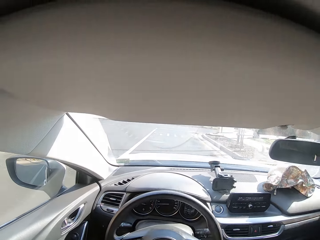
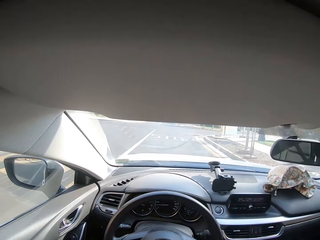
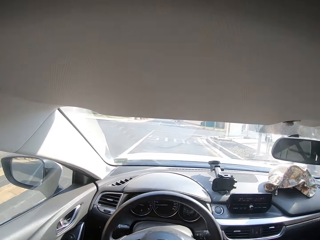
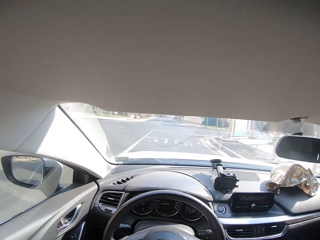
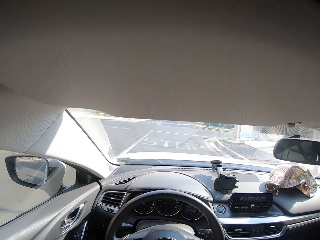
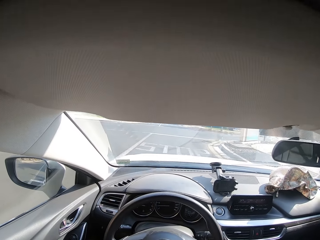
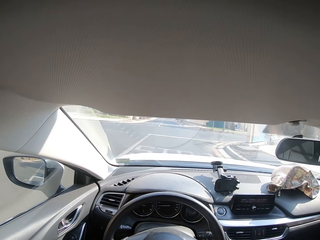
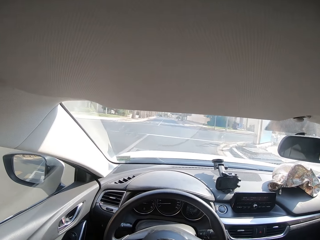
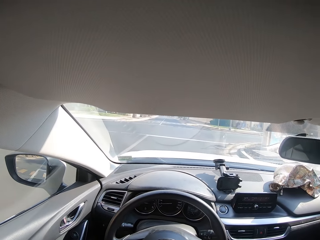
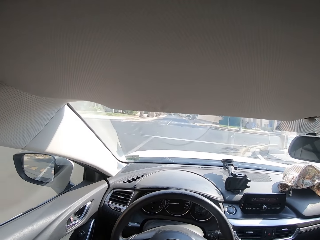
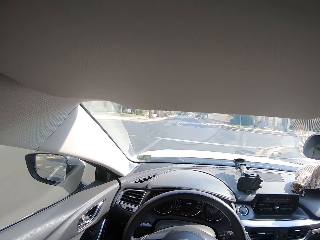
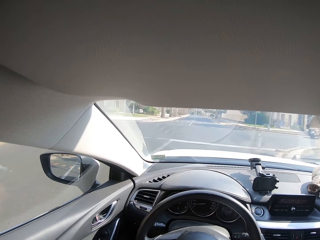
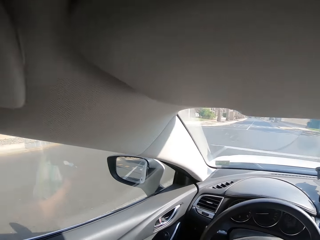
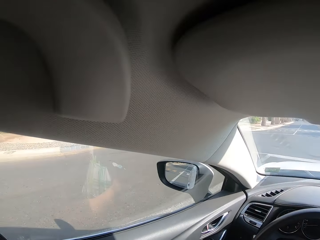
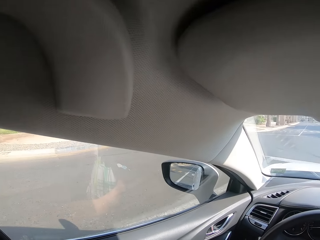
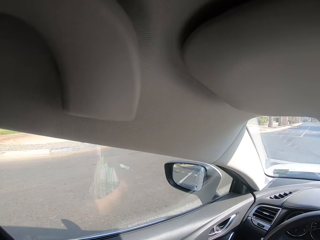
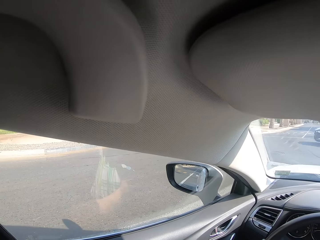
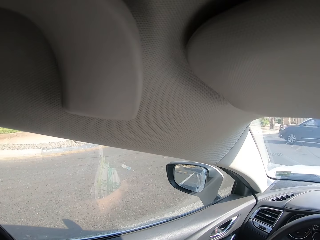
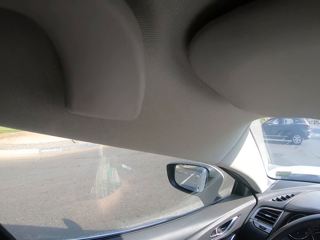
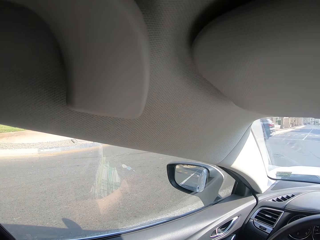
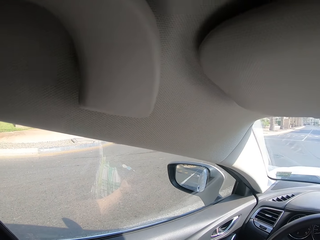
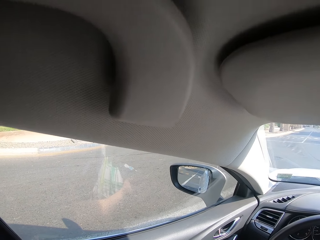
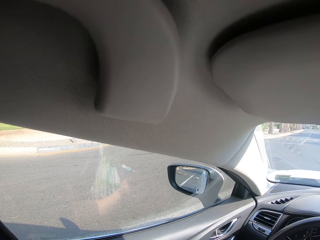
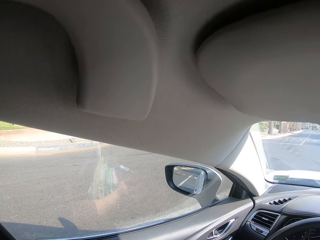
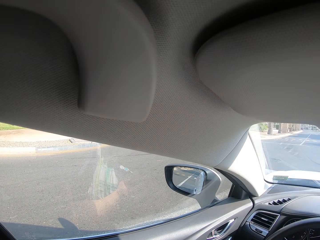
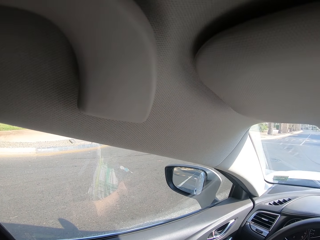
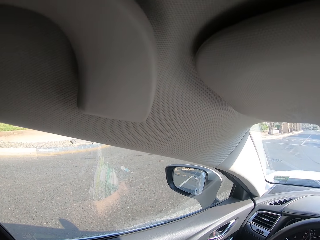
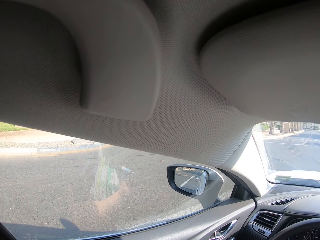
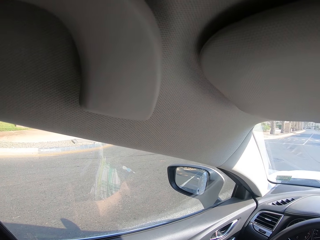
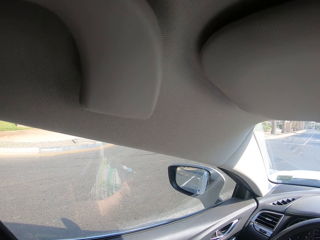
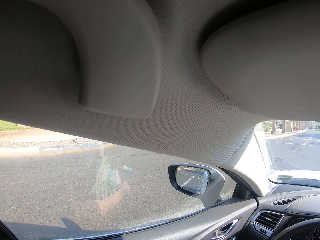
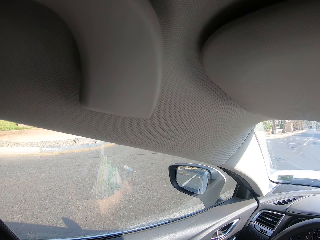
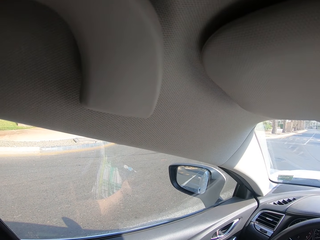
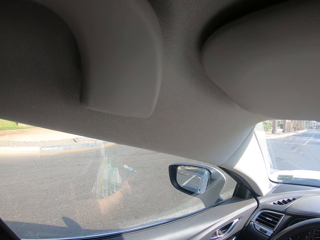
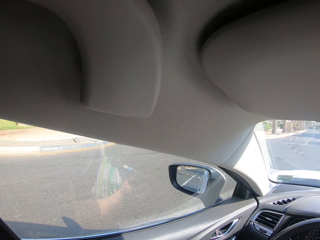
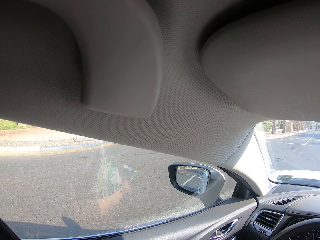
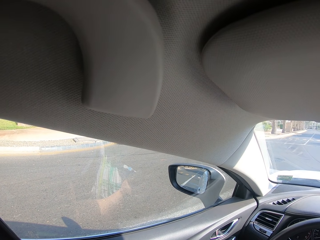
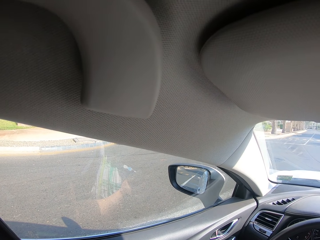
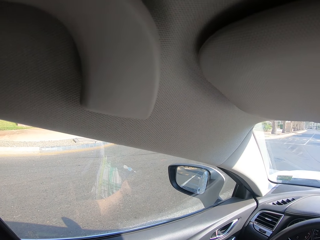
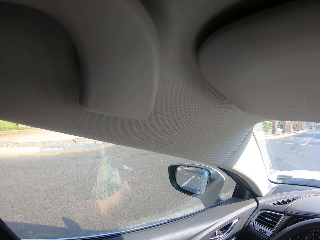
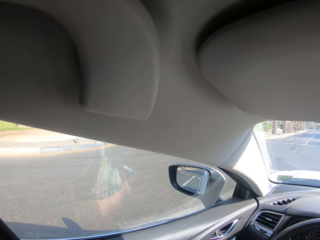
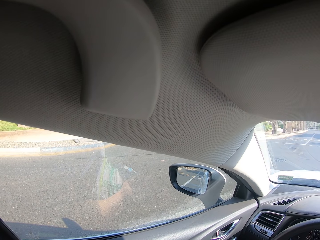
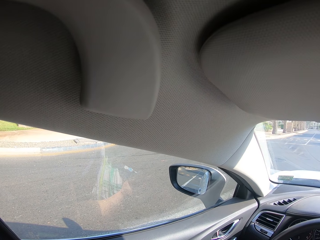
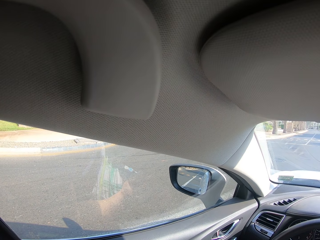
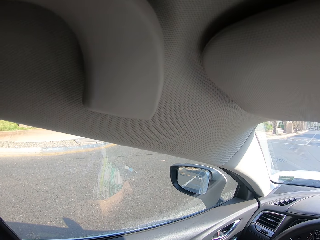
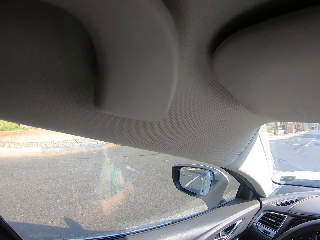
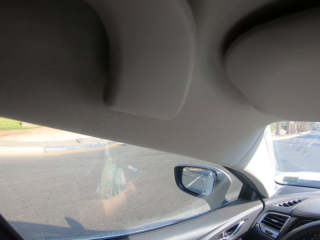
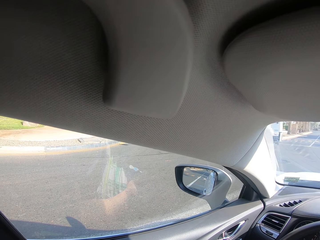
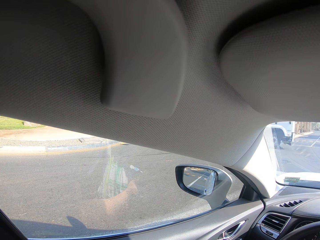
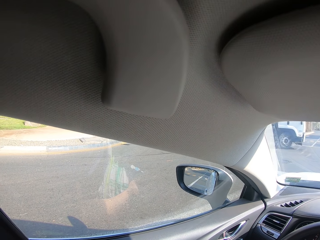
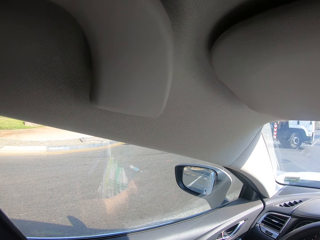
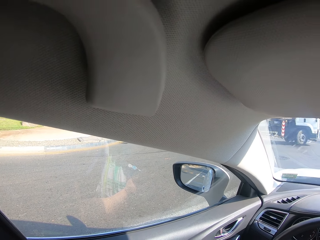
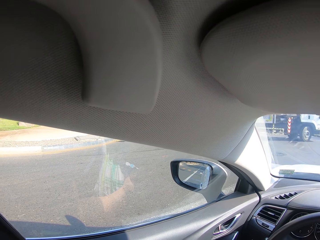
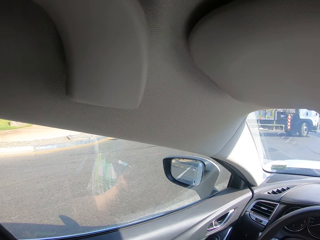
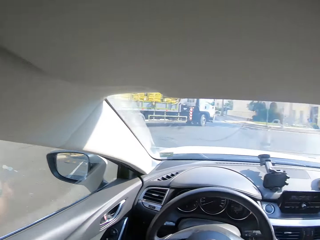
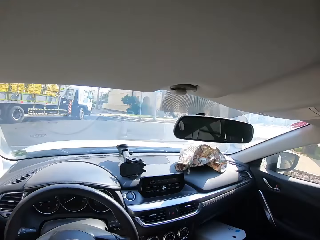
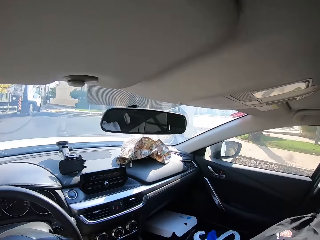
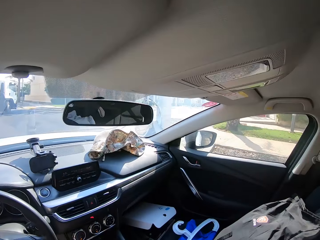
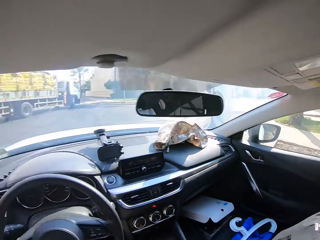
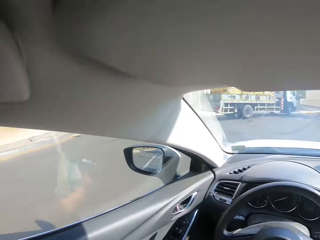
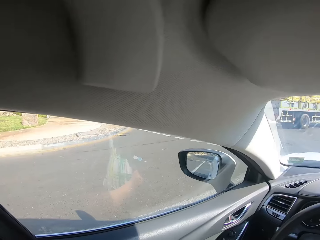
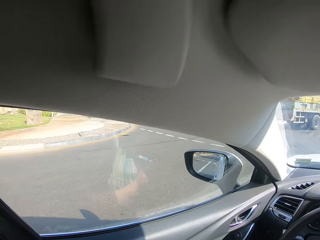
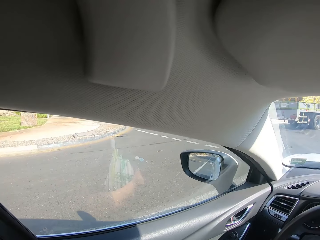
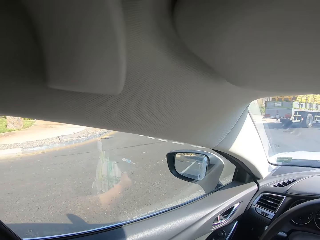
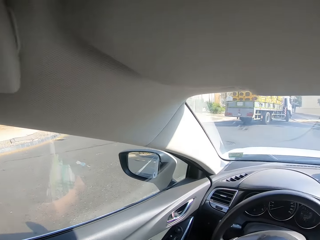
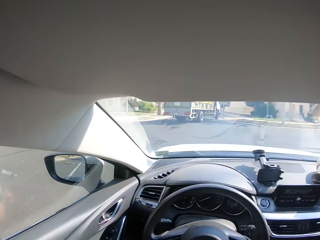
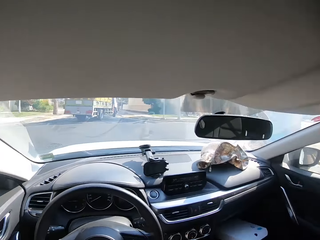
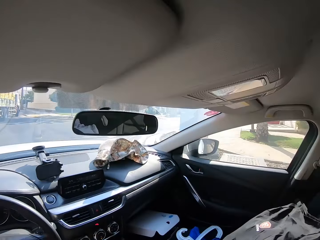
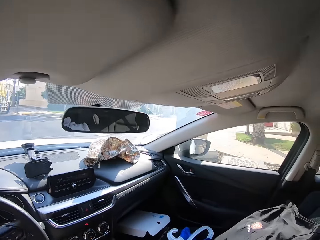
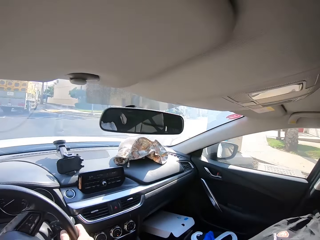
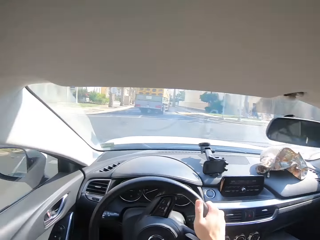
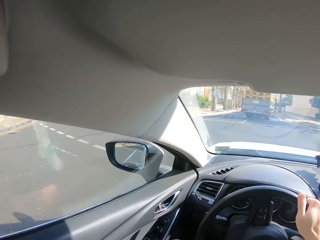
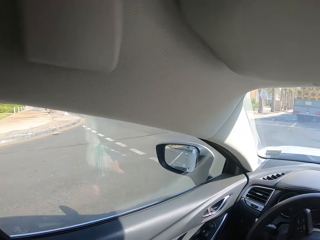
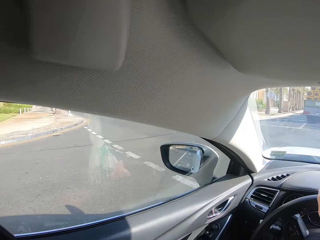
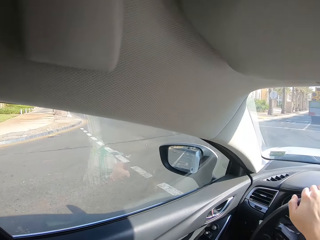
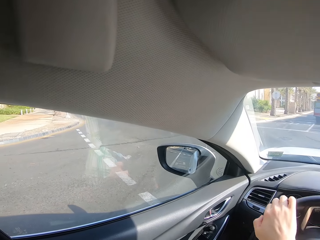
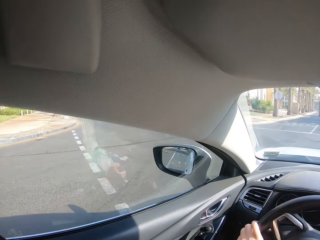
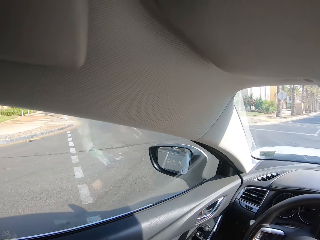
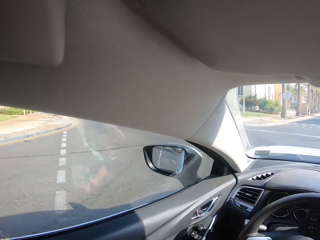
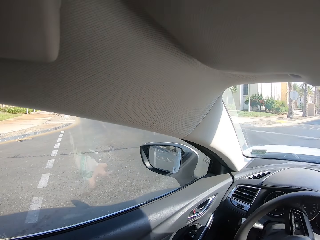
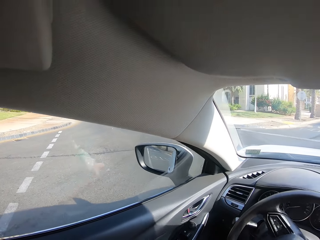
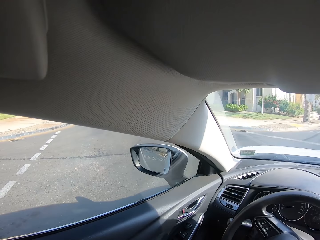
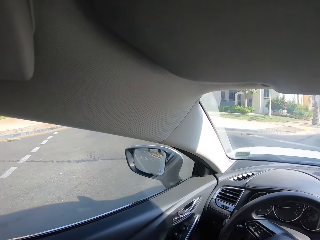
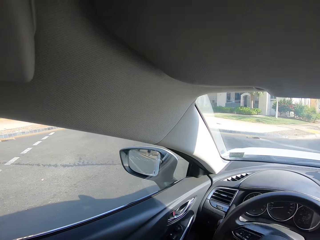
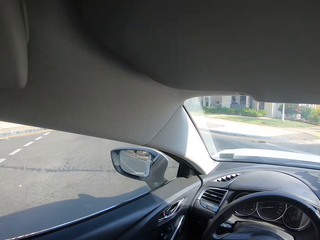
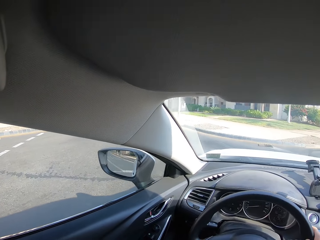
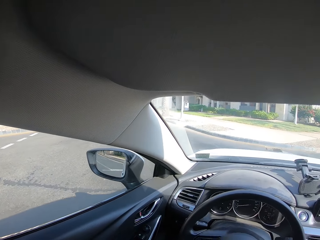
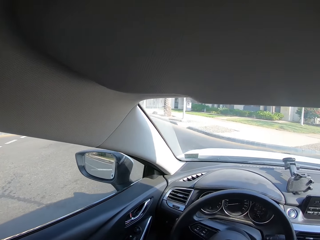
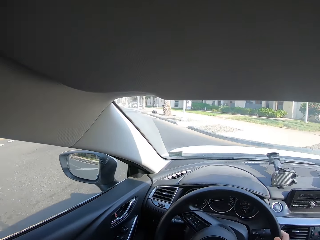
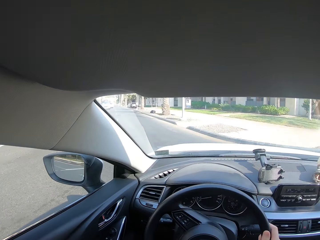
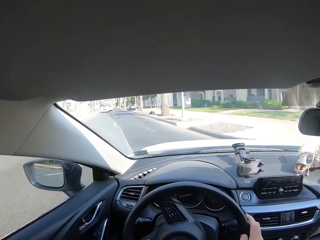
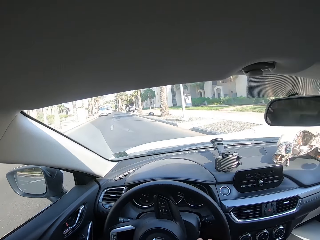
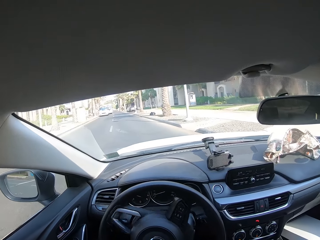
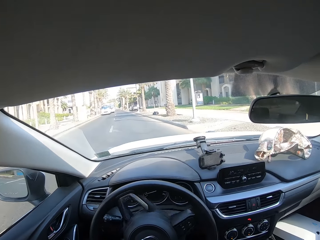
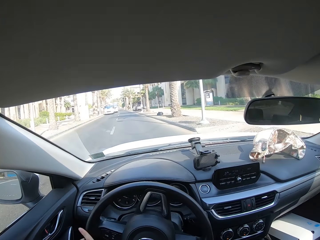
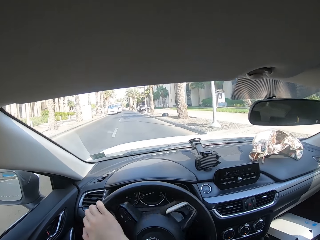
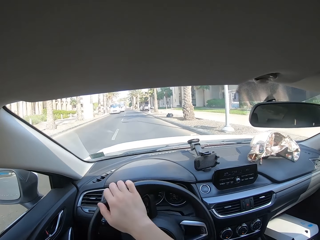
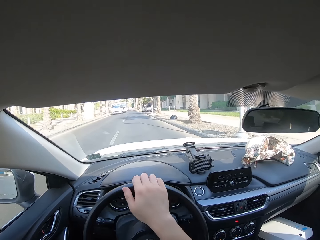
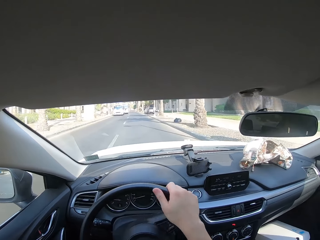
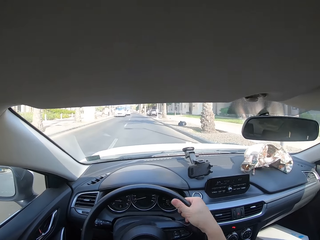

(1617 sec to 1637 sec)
The camera wearer looks at the side mirrors. They stop the car at the stop sign. They look around. They drive the car on the road.
